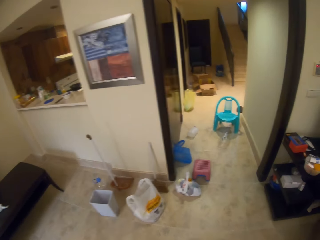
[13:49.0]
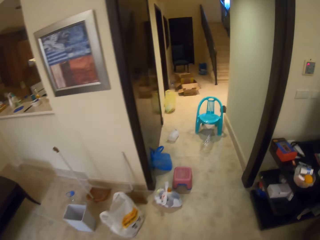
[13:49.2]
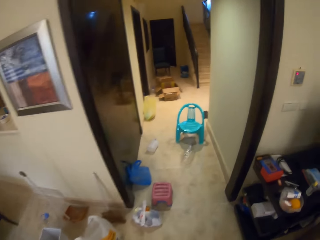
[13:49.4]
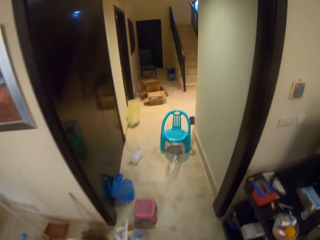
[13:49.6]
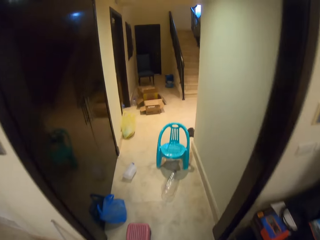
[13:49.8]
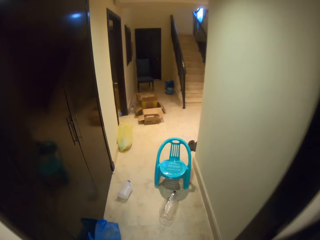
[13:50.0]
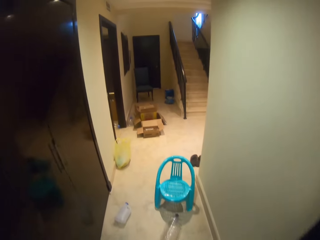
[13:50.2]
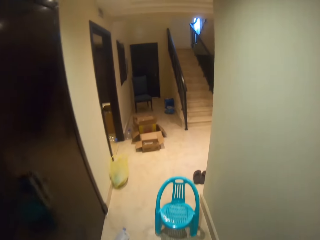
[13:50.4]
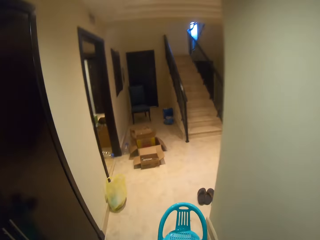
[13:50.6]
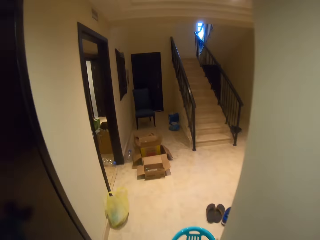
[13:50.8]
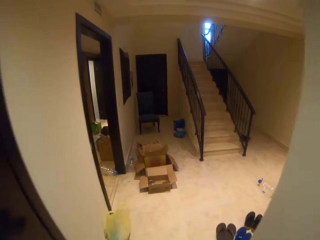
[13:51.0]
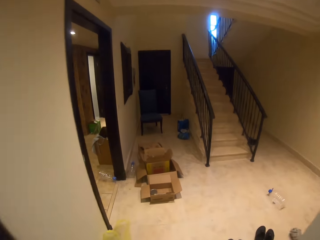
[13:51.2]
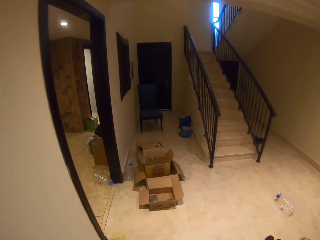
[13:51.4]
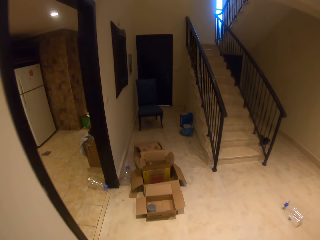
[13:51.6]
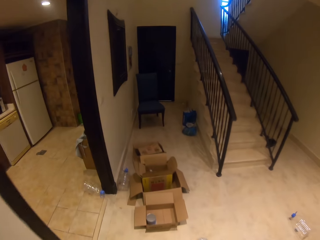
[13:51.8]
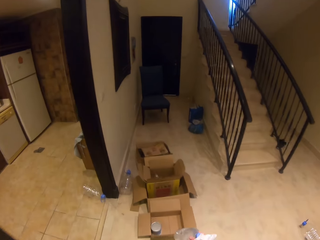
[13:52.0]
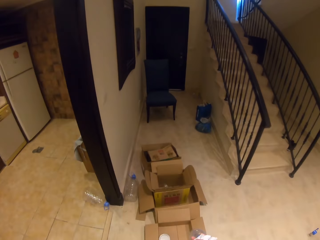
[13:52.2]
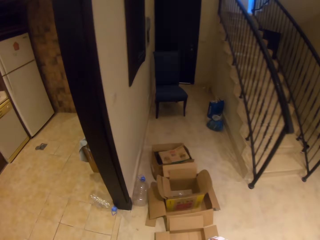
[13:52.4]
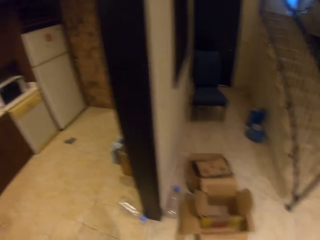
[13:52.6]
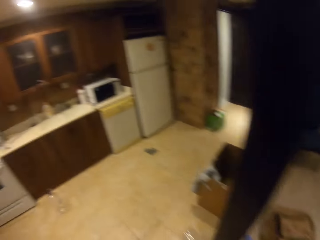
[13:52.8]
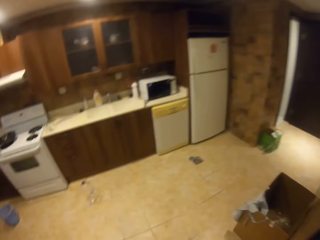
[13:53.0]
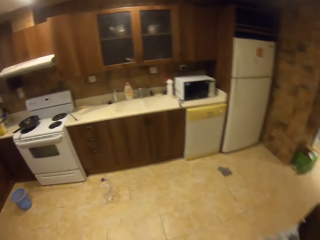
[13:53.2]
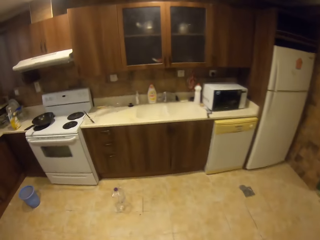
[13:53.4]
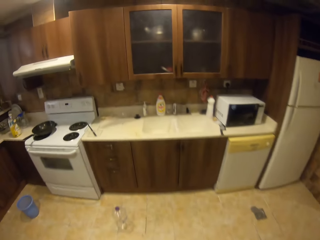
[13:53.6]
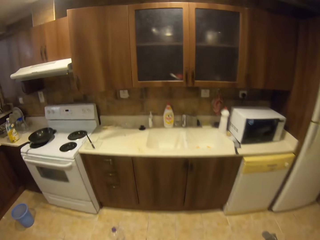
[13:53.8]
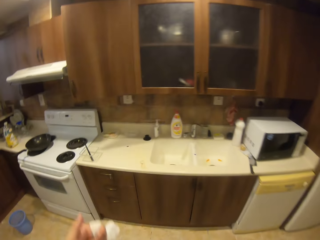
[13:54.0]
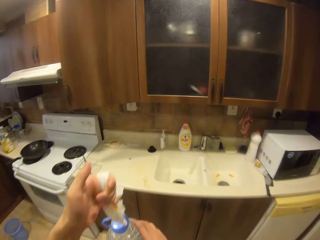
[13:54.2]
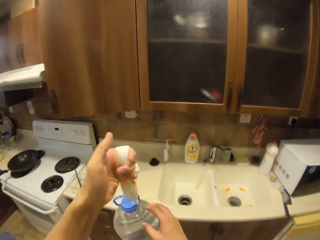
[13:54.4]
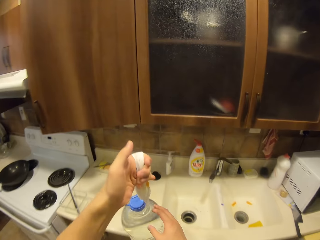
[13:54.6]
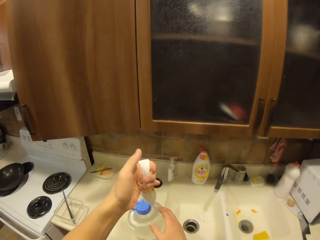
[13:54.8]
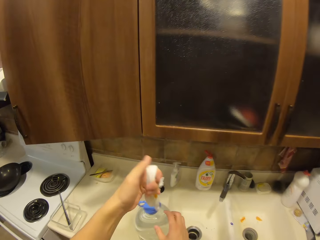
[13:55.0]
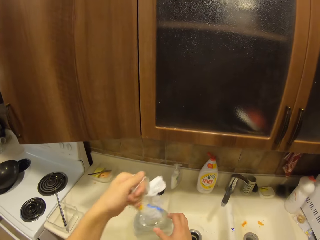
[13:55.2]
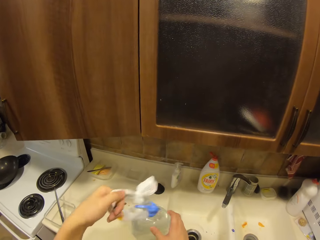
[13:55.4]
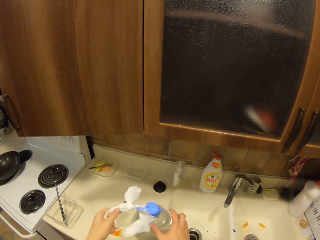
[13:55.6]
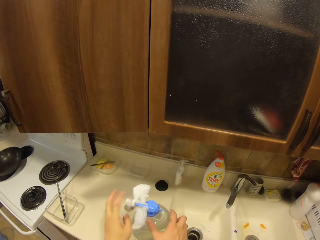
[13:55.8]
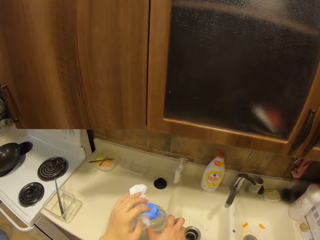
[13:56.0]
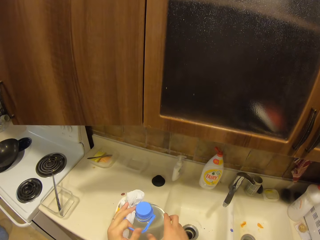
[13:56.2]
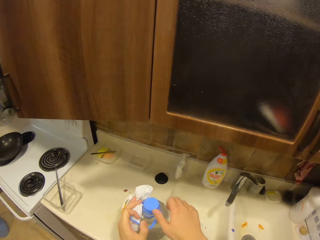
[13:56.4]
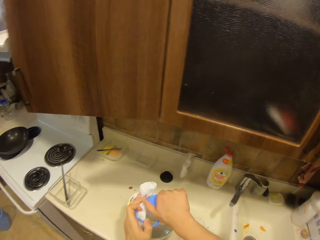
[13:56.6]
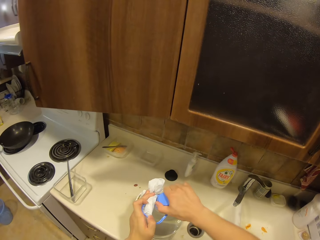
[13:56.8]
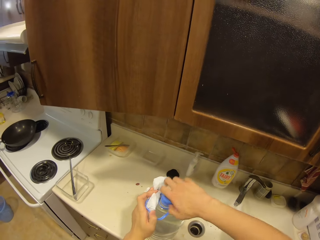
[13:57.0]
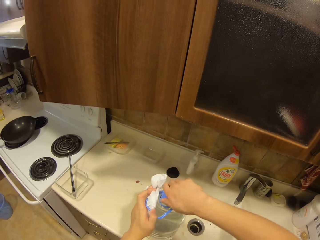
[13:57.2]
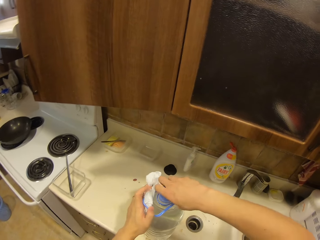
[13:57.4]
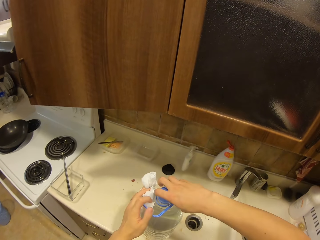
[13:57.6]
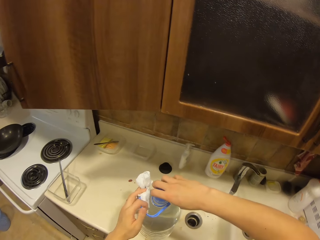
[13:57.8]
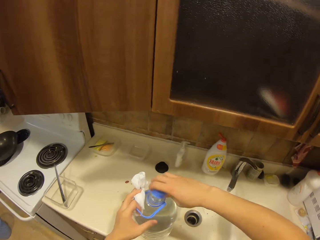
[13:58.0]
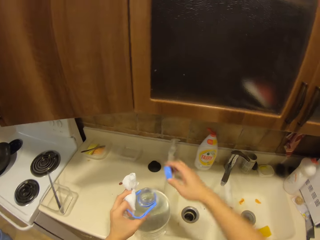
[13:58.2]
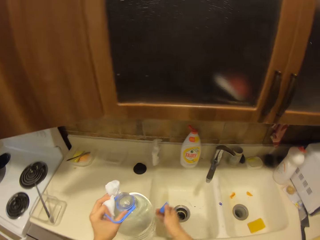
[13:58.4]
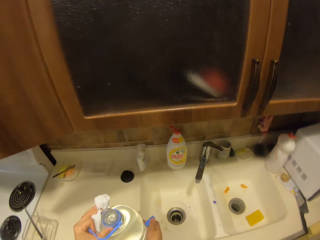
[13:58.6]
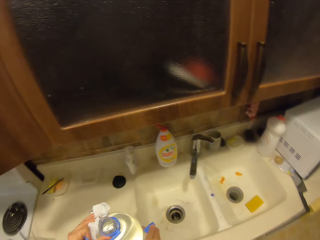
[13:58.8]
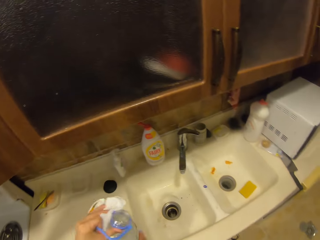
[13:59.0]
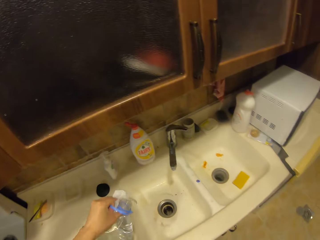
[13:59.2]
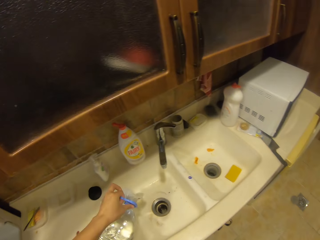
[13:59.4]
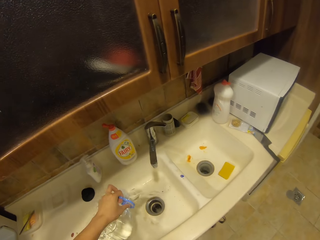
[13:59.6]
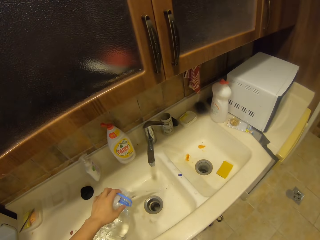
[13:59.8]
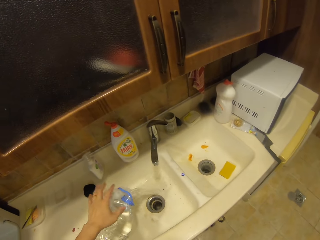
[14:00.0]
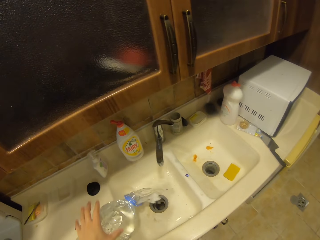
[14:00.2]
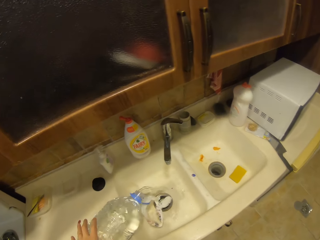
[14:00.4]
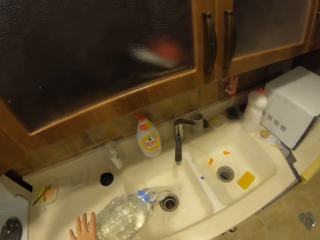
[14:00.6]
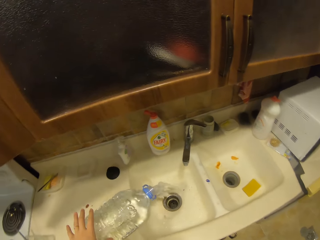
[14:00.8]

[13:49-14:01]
The camera wearer enters the kitchen. They put the water bottle on the sink countertop. They bend the bottle handle. They open the water bottle. They hold the bottle at the bottom. They bend the water bottle towards the sink. They pour water from the water bottle to the sink. They release the water bottle.

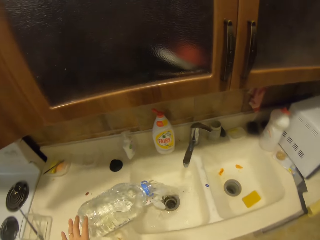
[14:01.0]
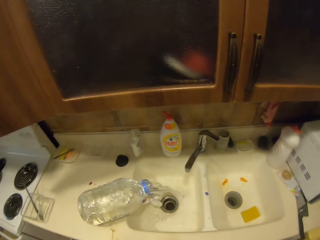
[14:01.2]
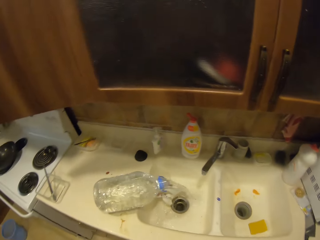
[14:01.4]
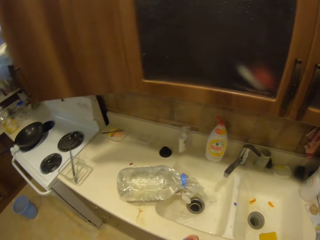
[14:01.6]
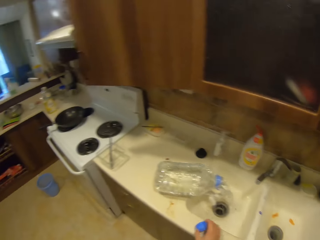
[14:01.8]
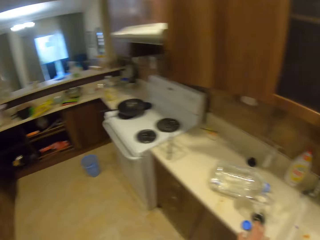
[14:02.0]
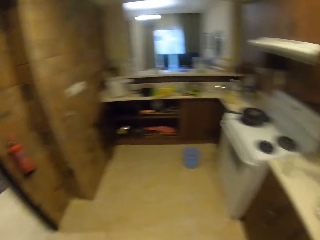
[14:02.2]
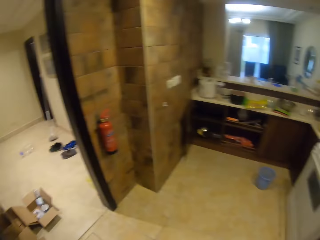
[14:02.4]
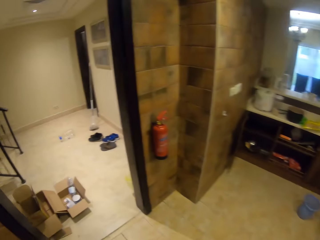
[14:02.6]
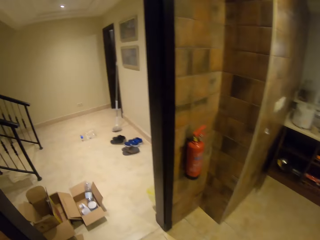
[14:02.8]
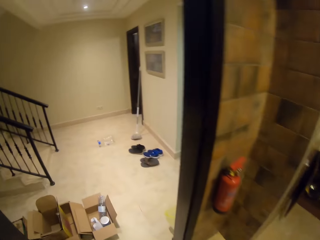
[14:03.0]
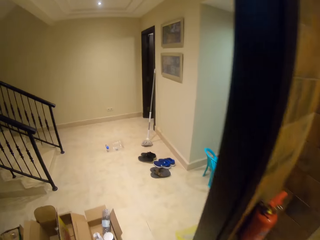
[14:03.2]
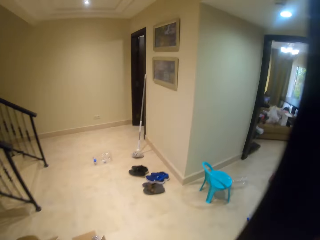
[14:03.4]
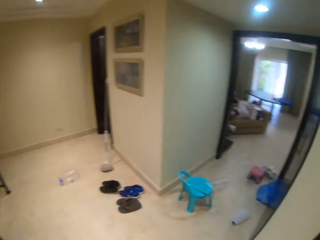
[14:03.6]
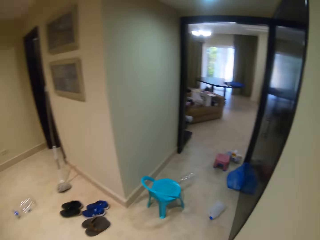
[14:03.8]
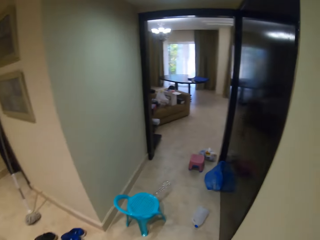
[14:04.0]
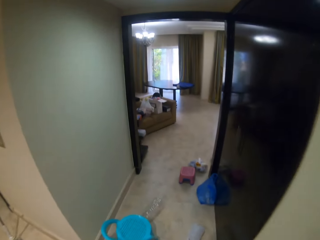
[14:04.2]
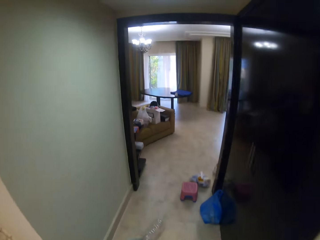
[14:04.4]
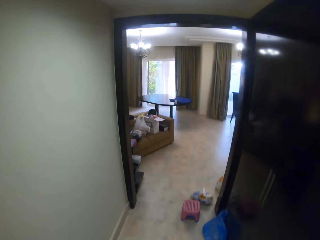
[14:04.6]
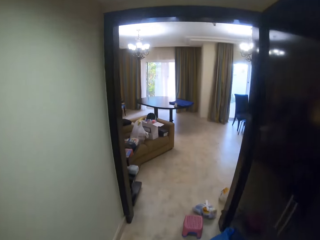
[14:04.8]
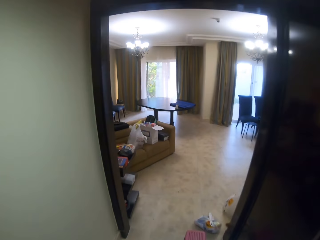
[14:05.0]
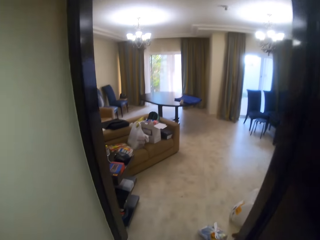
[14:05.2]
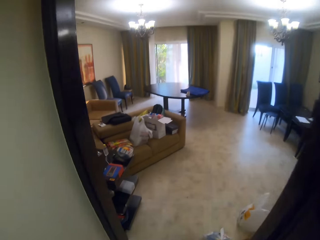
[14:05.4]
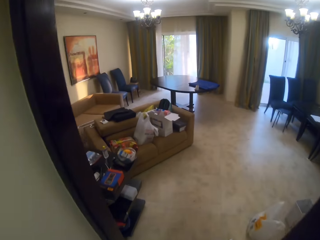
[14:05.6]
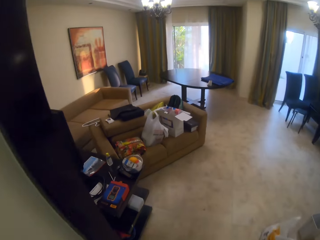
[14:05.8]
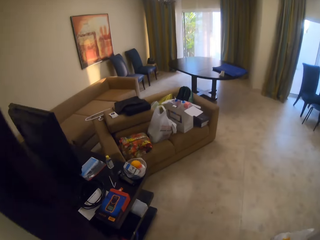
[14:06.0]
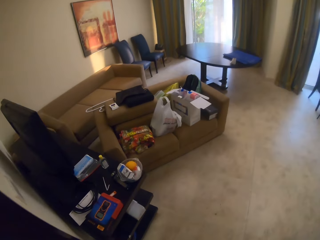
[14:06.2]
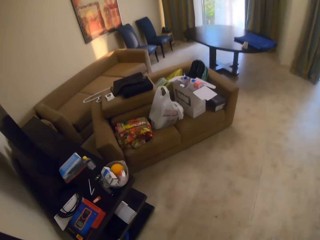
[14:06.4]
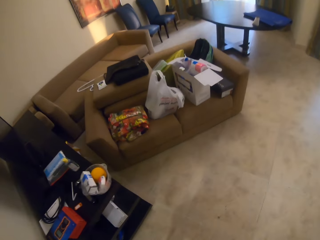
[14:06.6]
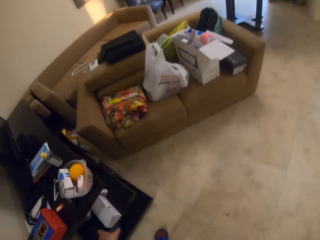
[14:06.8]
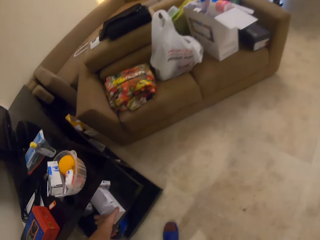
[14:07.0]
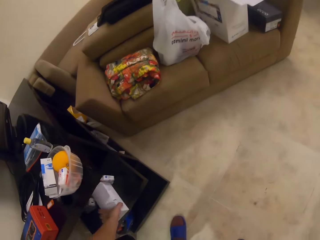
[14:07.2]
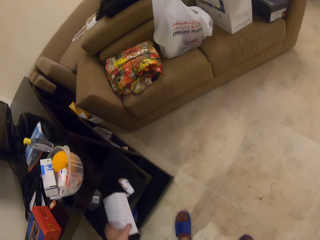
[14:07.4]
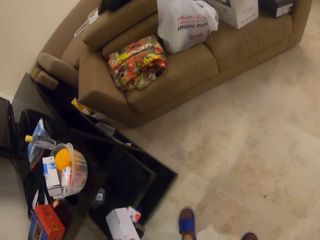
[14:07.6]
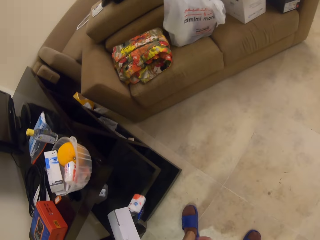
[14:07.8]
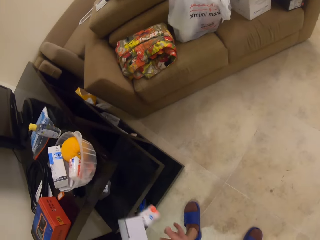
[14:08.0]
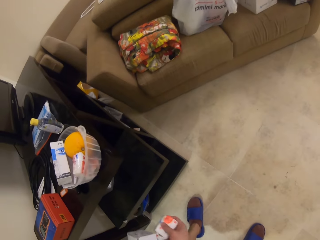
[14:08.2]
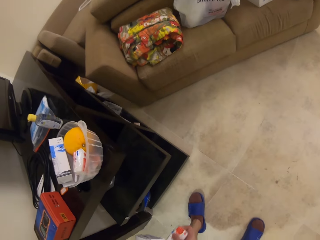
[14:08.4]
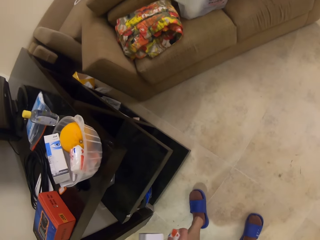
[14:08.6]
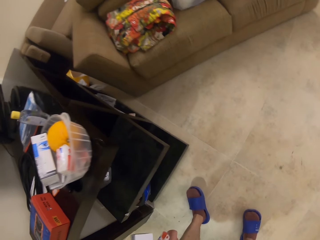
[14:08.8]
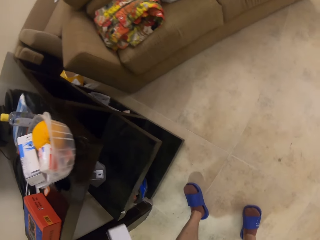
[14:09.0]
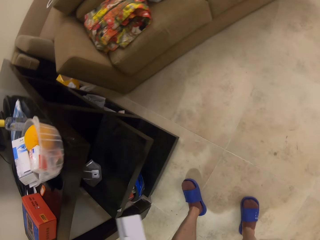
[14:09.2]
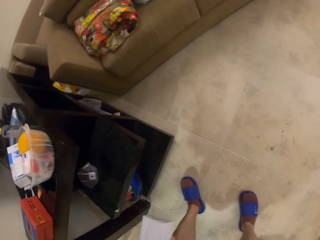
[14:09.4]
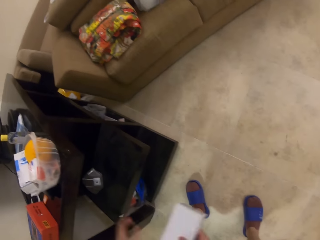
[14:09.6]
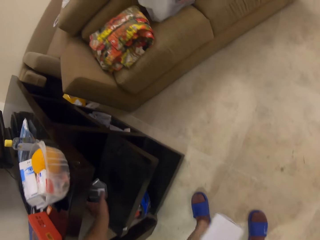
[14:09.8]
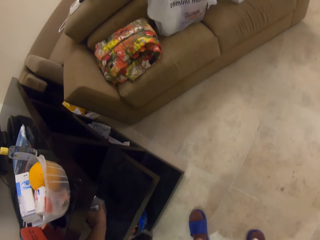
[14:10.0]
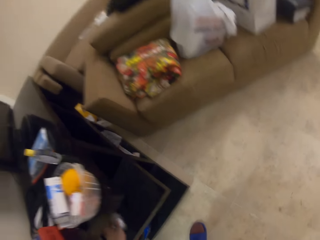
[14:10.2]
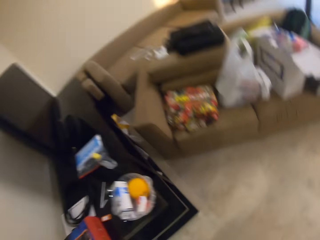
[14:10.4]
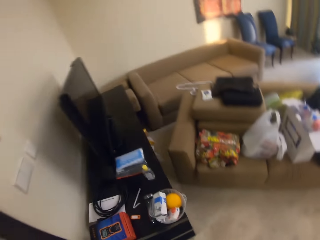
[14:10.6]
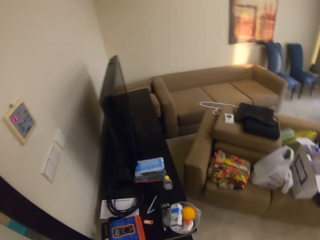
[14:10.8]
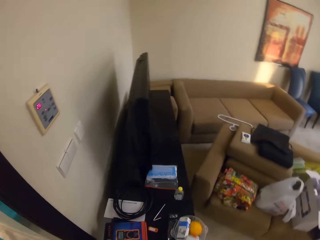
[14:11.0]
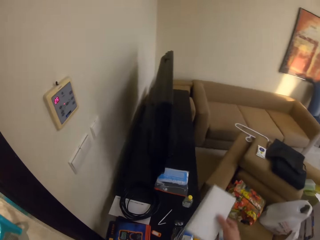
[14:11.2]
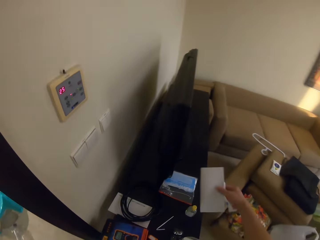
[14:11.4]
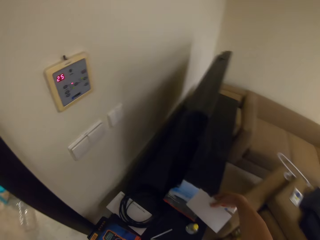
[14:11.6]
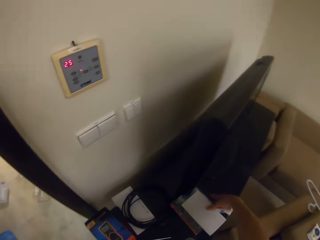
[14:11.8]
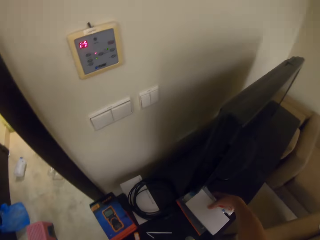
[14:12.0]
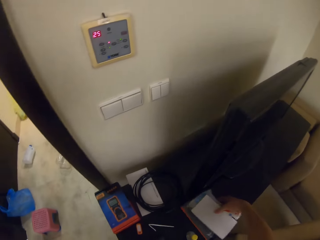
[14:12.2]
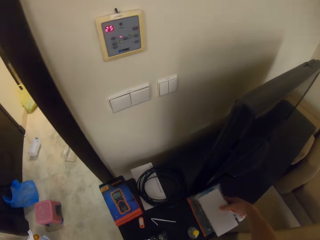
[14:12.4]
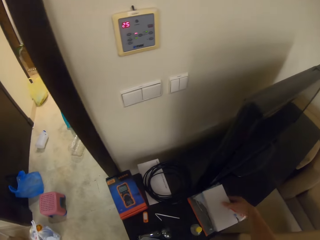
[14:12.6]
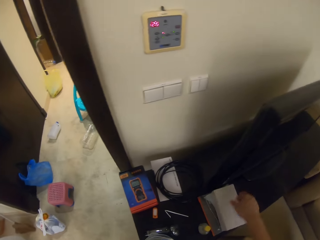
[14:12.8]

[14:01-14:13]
The camera wearer walks in the kitchen. They turn back. They place the water bottle lid on the kitchen countertop. They walk to the living room. They walk out of the kitchen. They walk right. They enter the living room. They bend. They pick up a box. They switch the box to the right hand. They pick up a vase. They move in the living room. They place the box on a book at the TV stand. They move the box and the books towards the edge of the TV stand.
